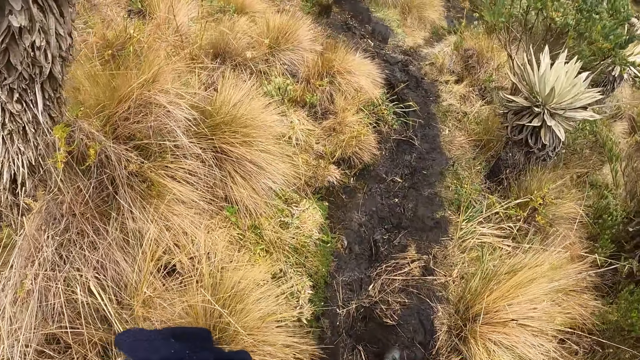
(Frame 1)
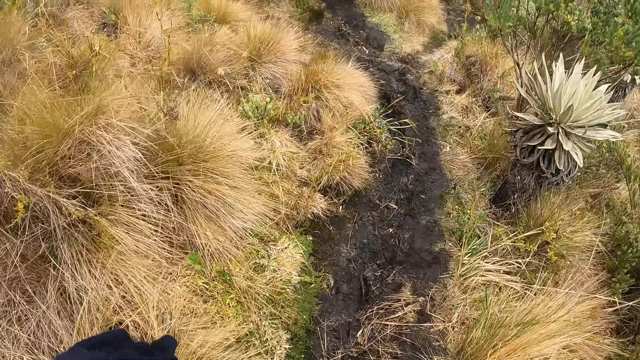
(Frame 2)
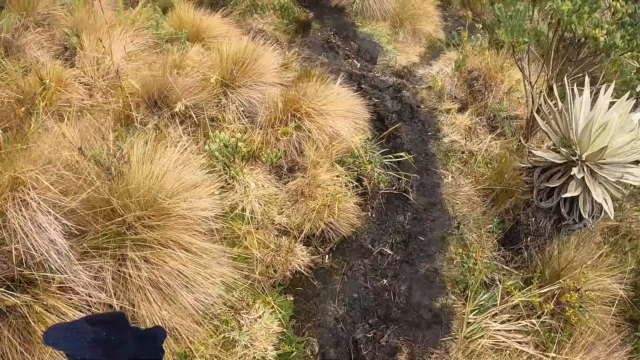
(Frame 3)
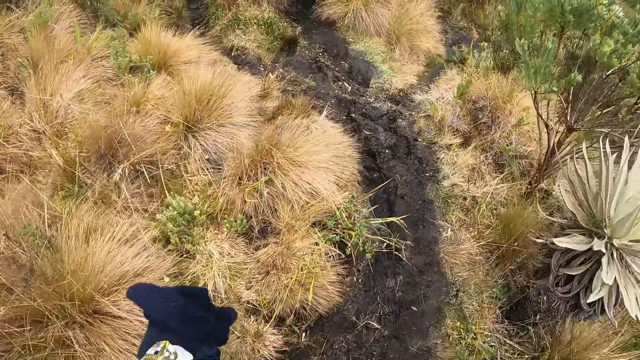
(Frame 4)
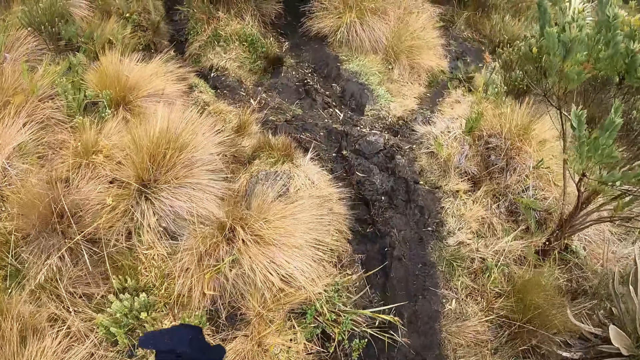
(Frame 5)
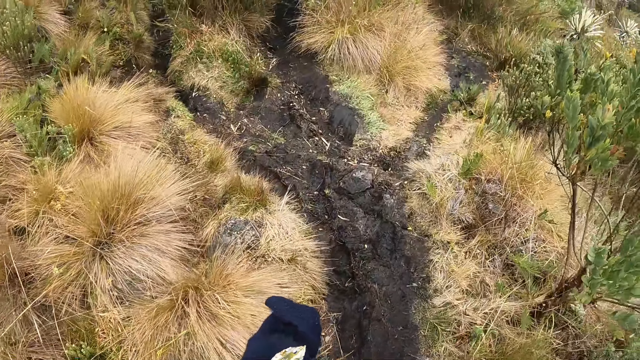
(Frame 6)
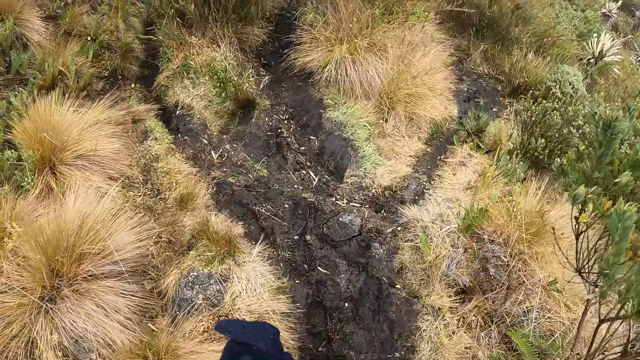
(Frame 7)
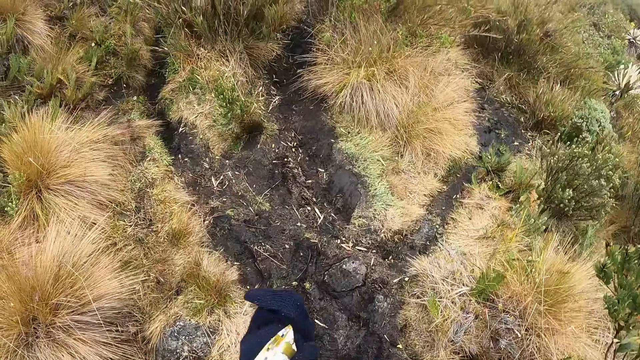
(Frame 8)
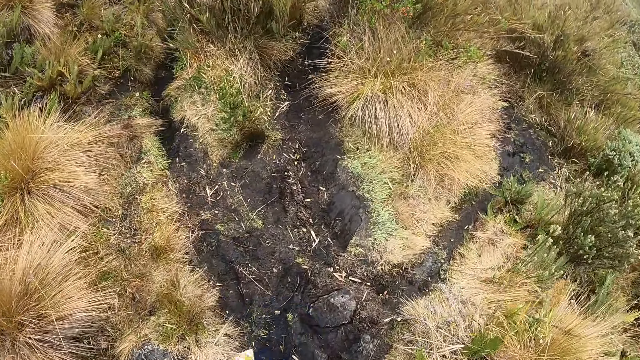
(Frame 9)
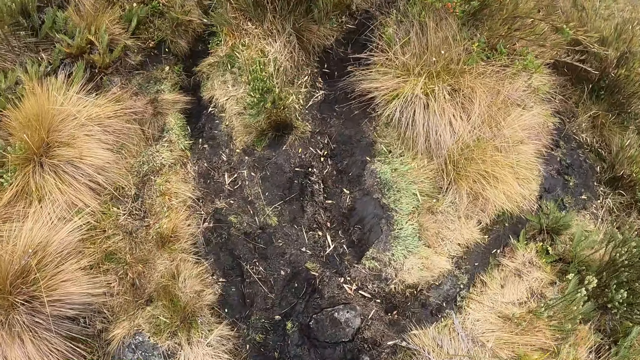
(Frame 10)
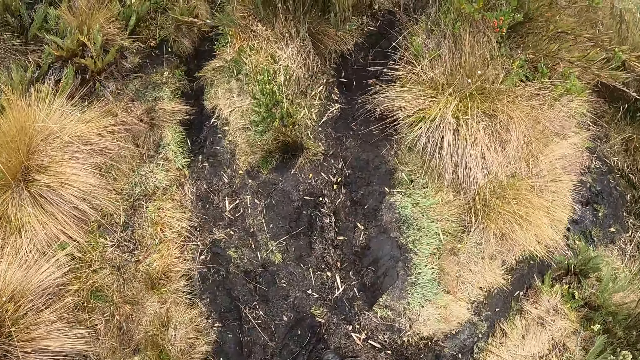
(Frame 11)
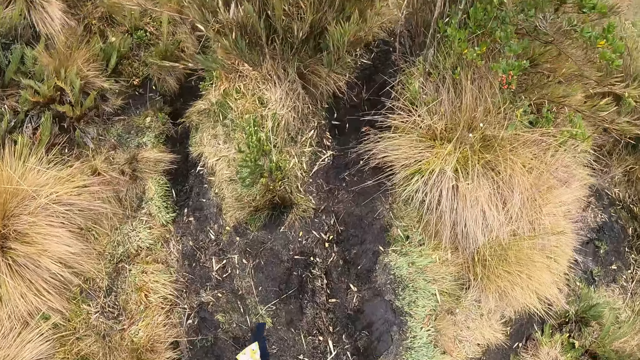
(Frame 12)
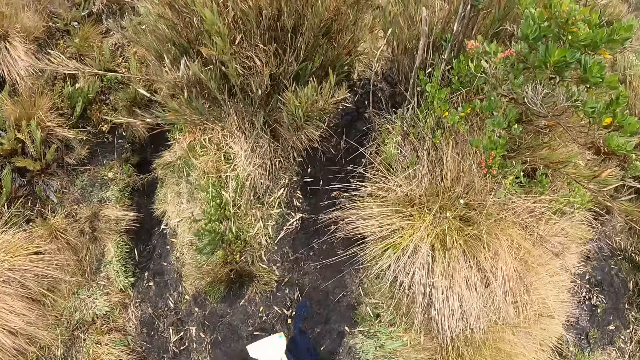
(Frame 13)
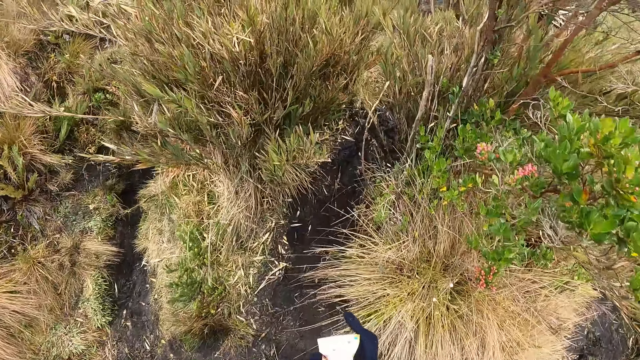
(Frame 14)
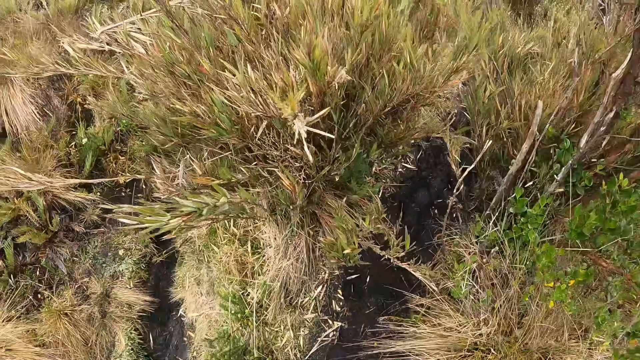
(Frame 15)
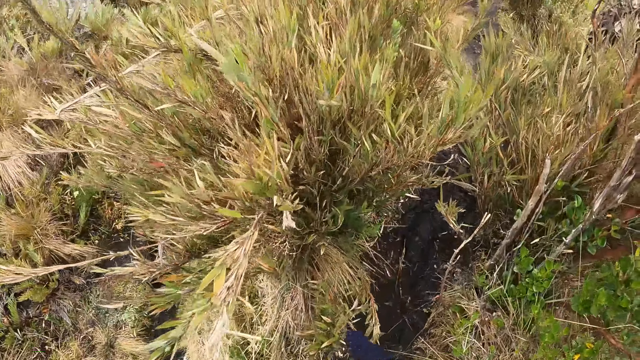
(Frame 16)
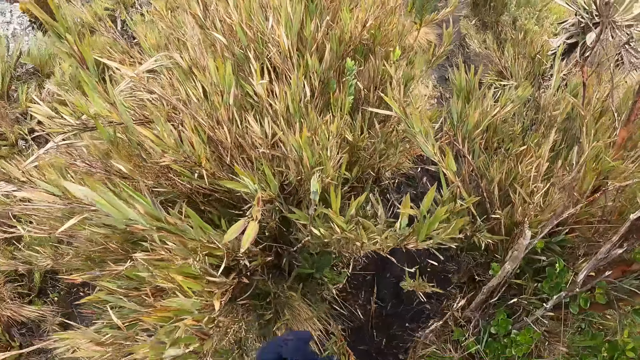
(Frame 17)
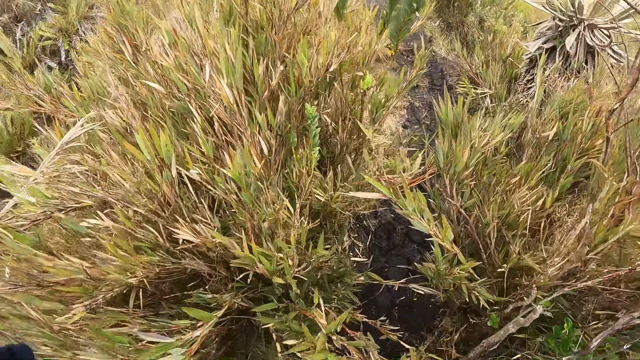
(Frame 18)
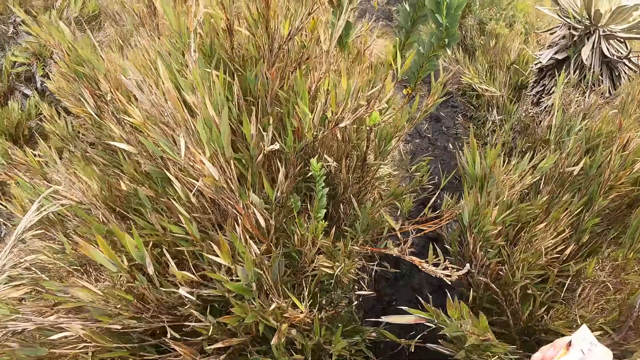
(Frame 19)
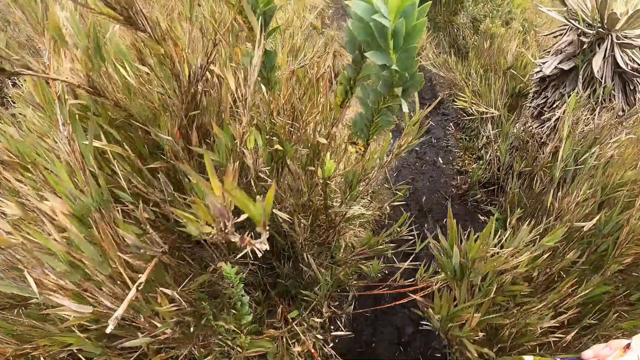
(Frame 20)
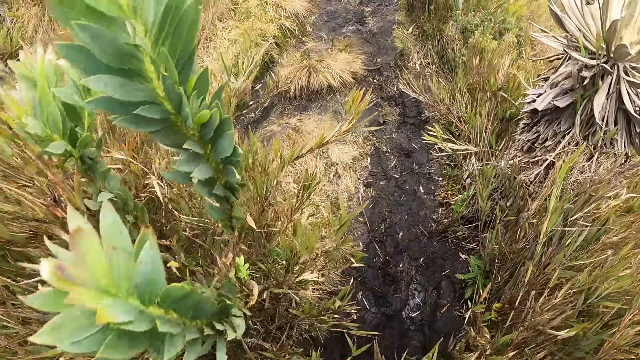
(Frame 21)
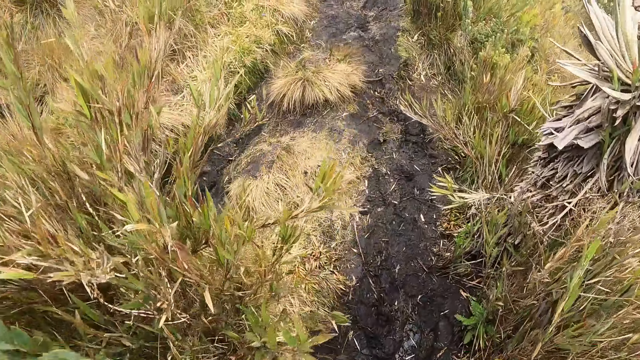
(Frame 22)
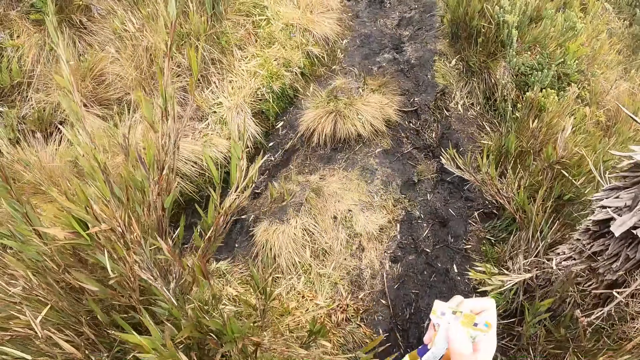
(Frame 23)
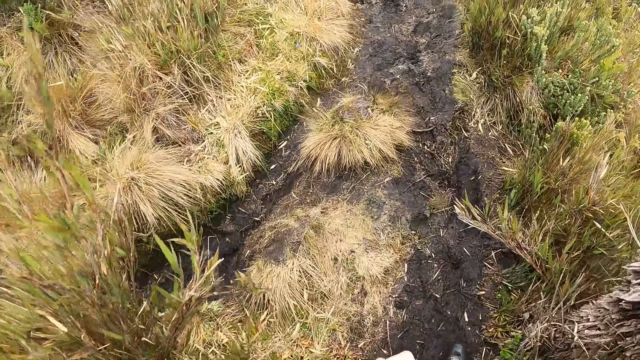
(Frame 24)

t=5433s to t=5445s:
The camera wearer touches dry grass. They walk.

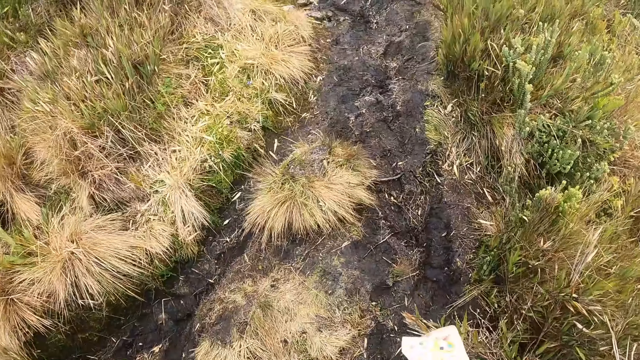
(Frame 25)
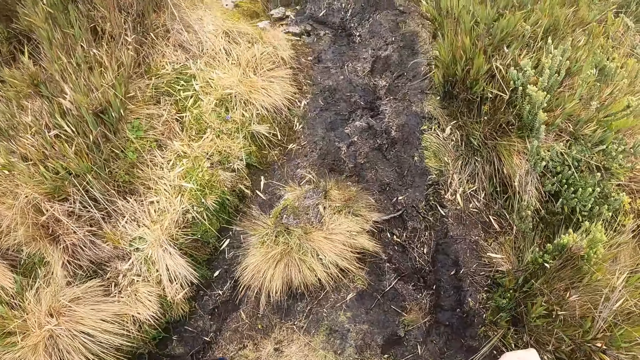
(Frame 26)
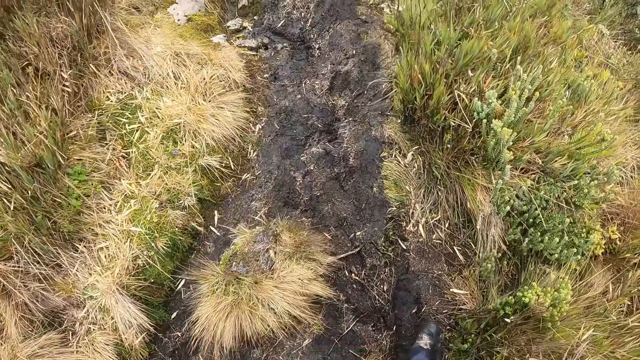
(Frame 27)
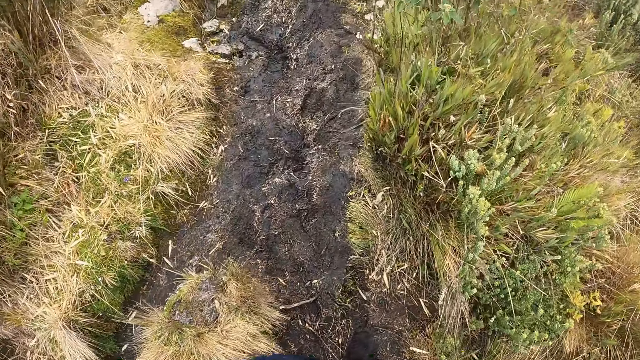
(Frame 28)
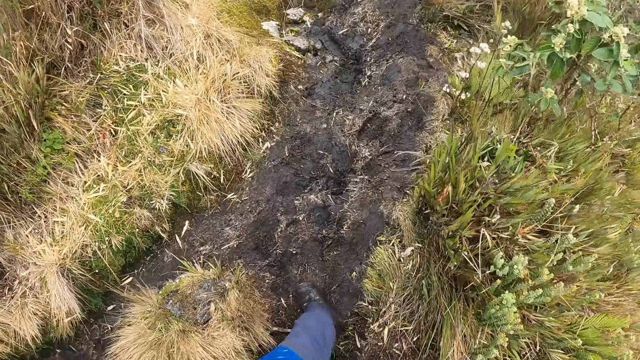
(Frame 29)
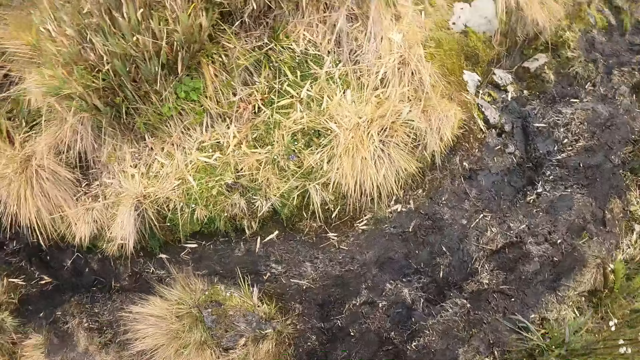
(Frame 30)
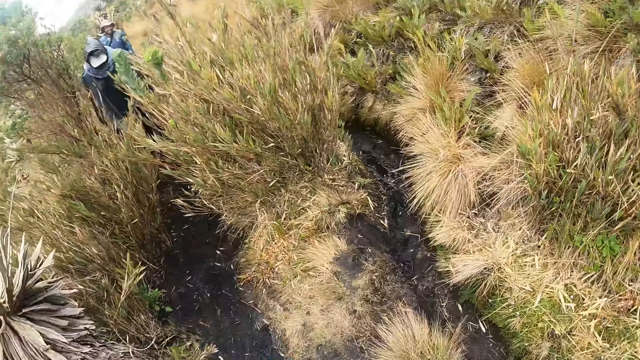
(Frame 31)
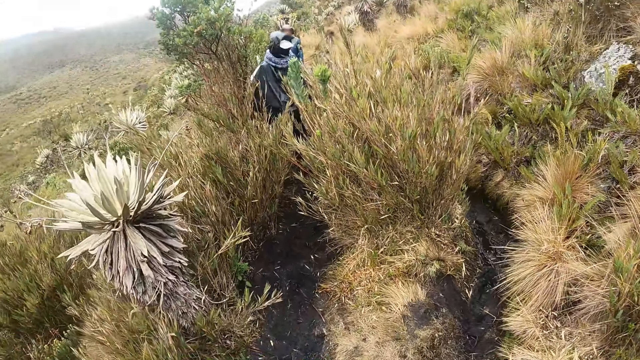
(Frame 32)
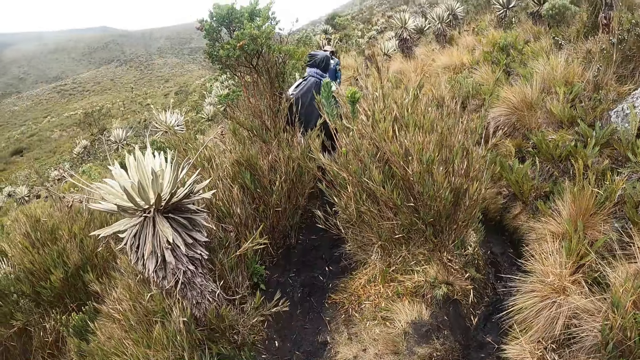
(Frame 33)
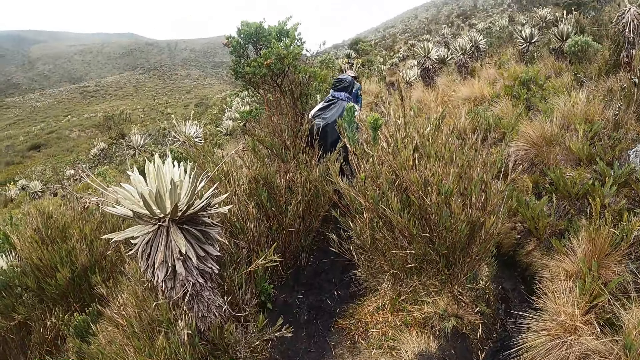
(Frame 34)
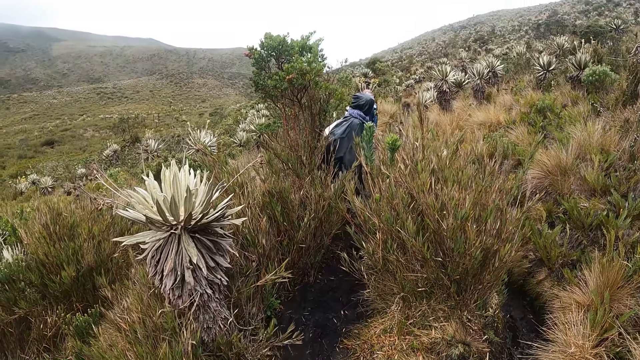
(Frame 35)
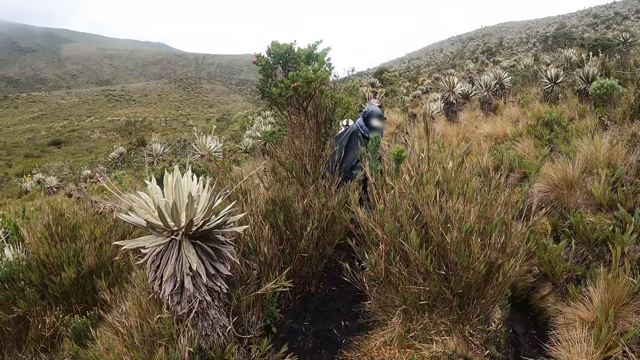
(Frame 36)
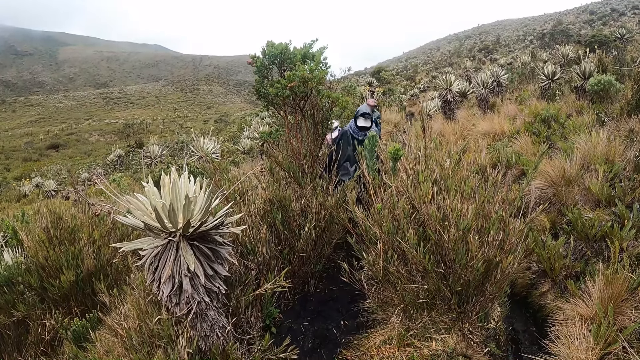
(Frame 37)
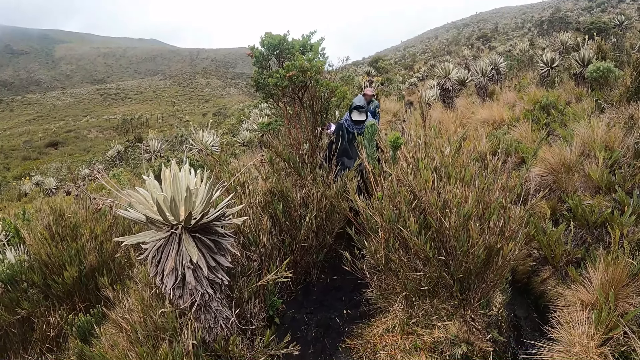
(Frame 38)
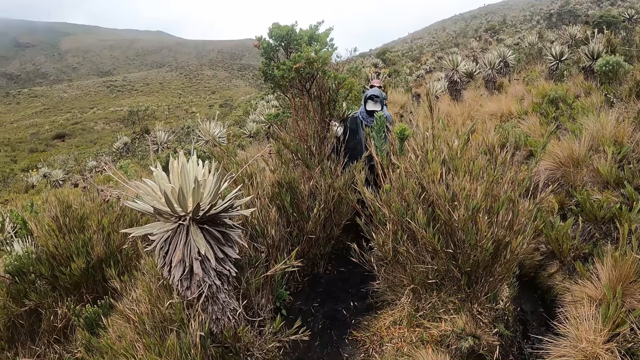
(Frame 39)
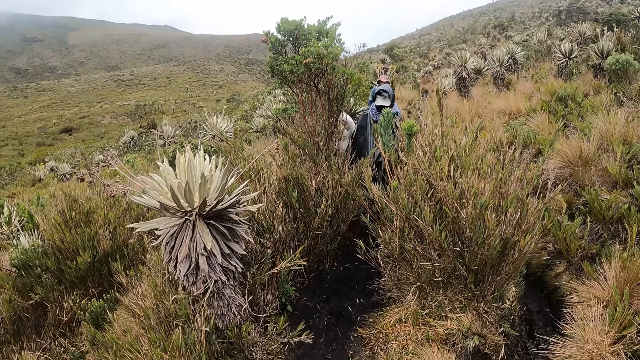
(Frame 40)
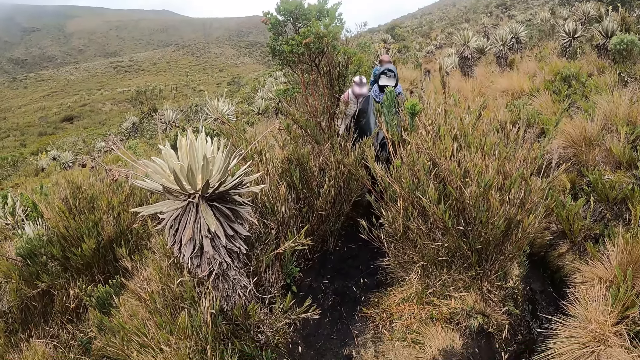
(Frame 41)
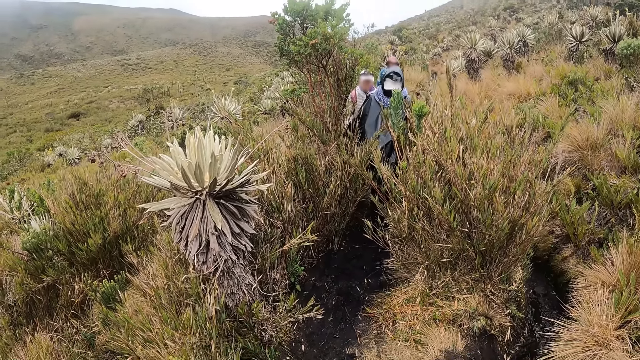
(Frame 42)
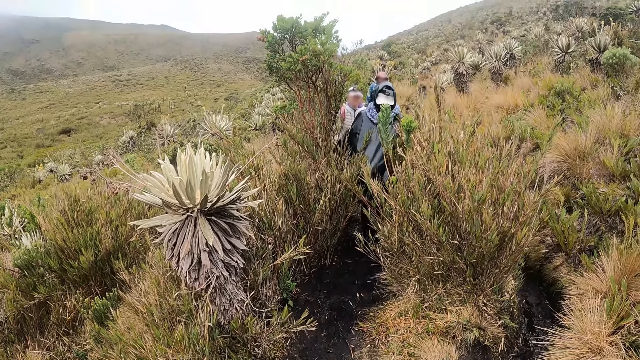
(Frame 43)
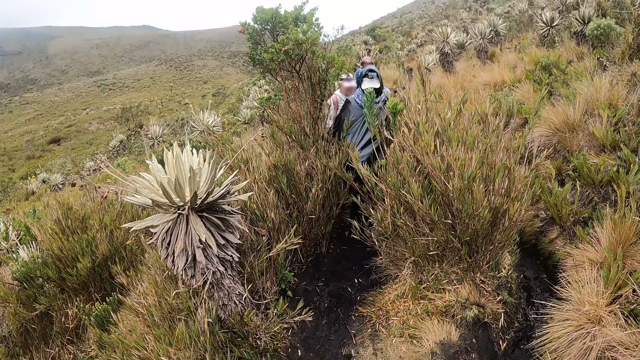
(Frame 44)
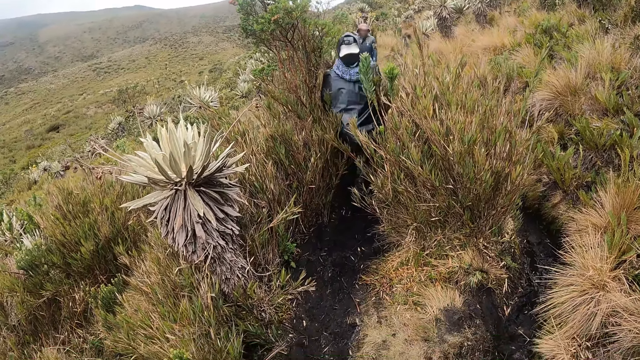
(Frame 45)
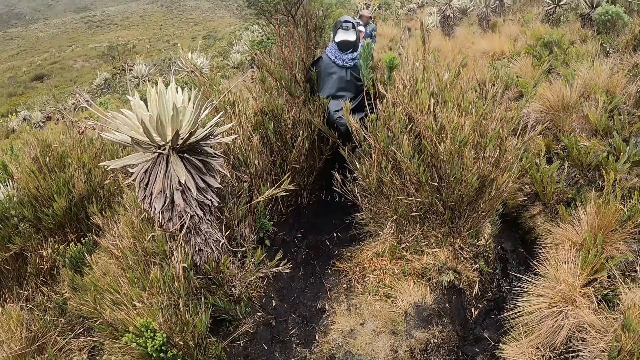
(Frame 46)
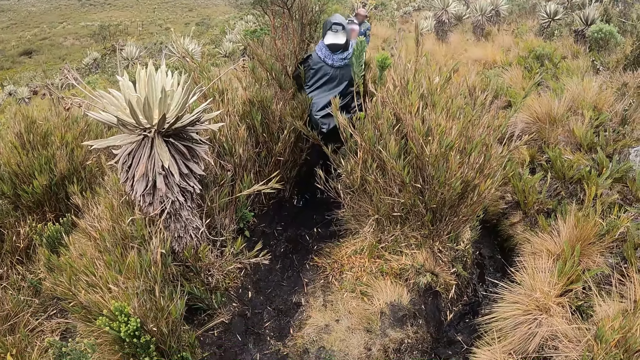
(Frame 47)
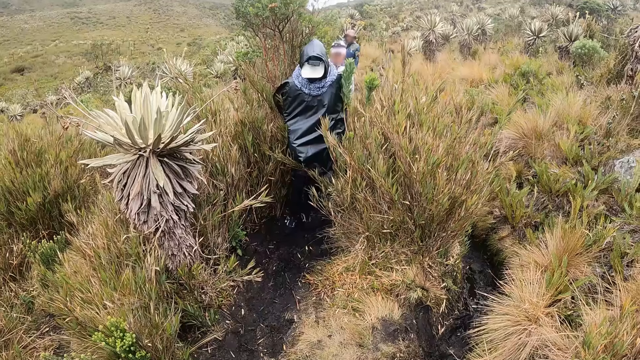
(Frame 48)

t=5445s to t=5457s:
The camera wearer looks around.
